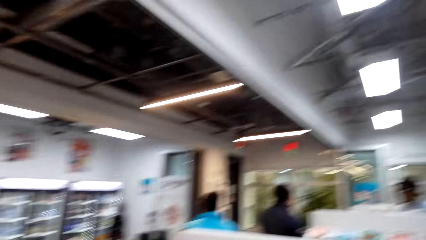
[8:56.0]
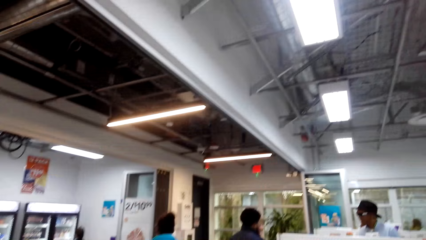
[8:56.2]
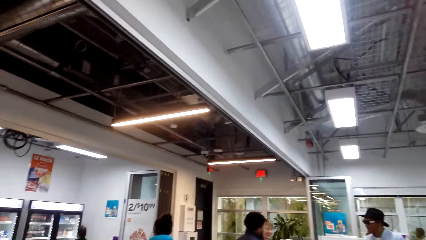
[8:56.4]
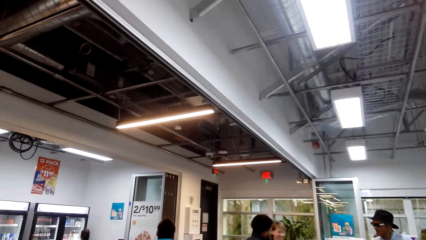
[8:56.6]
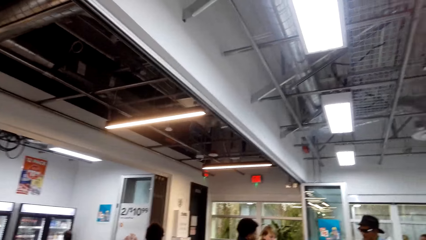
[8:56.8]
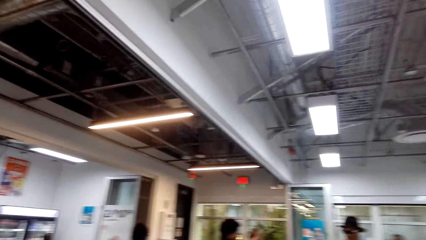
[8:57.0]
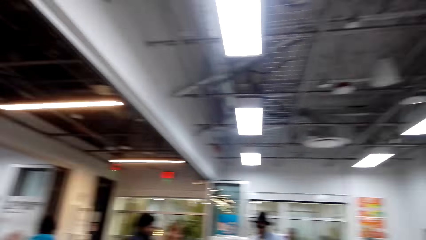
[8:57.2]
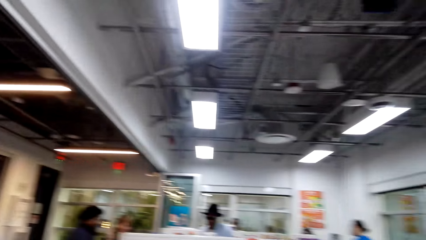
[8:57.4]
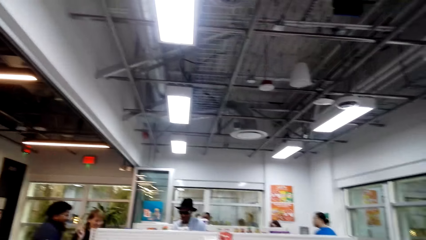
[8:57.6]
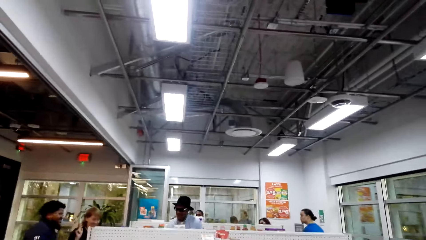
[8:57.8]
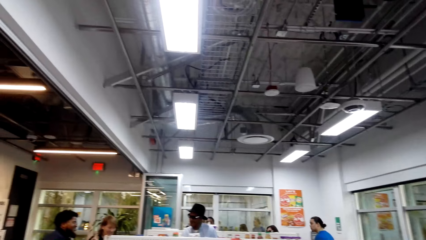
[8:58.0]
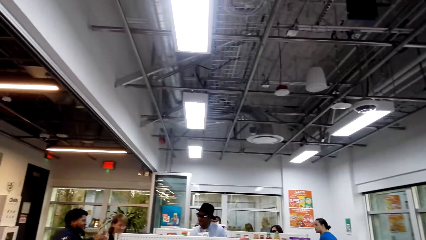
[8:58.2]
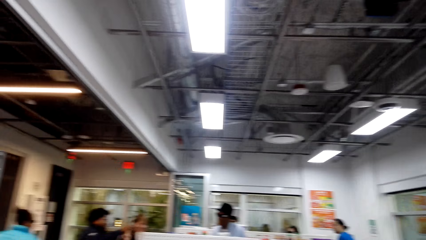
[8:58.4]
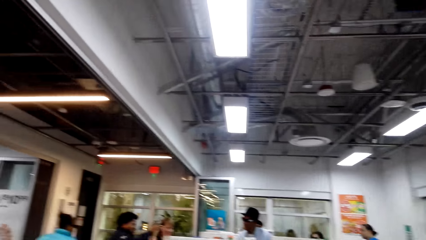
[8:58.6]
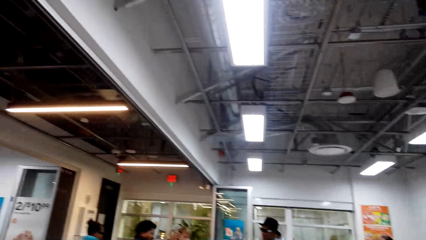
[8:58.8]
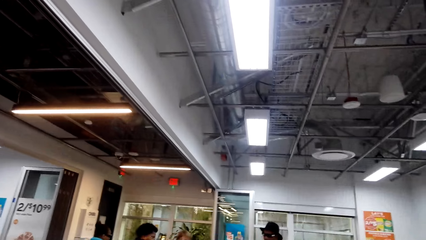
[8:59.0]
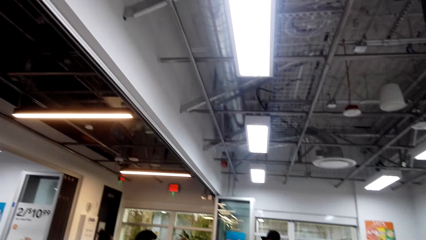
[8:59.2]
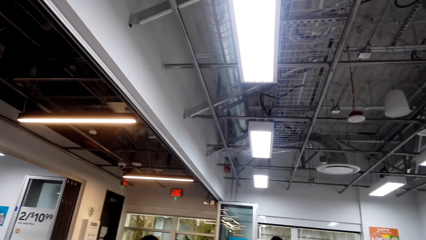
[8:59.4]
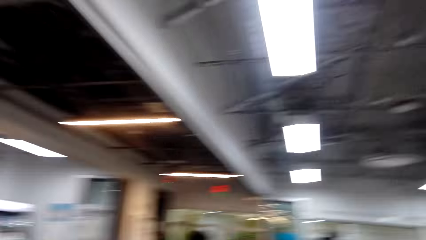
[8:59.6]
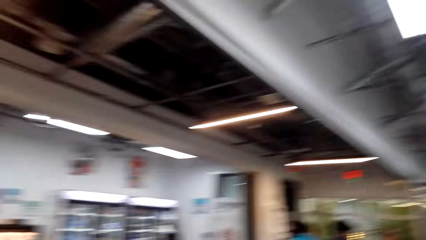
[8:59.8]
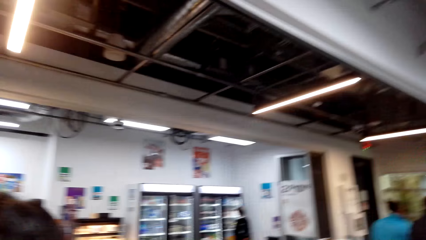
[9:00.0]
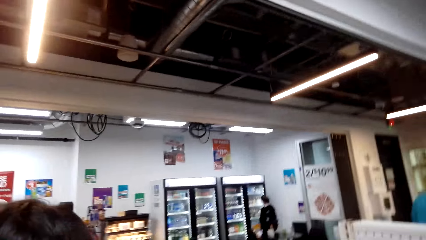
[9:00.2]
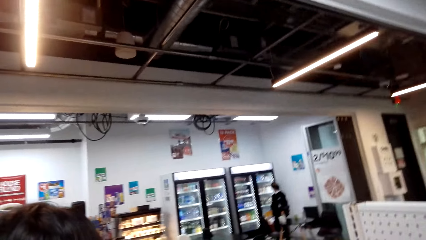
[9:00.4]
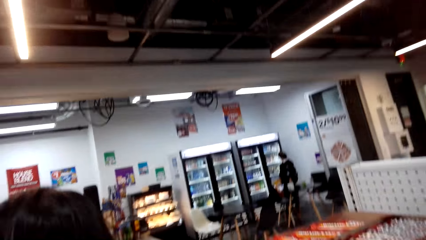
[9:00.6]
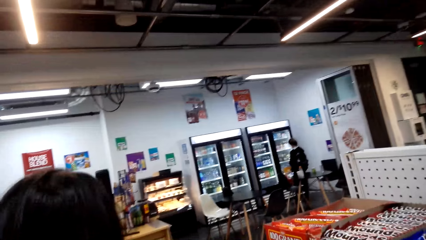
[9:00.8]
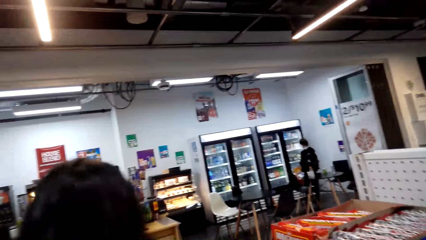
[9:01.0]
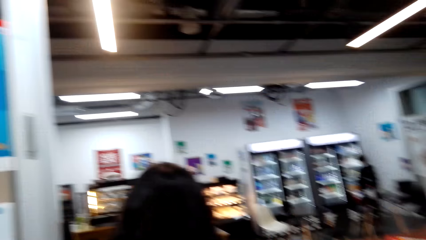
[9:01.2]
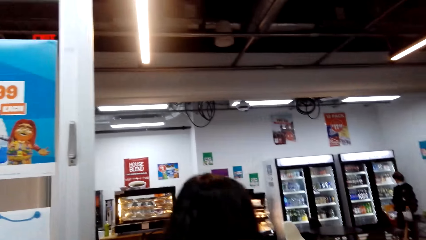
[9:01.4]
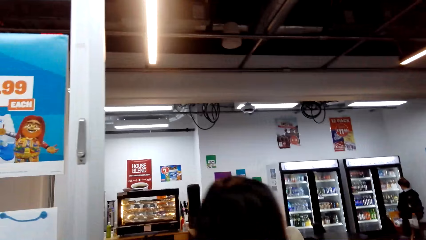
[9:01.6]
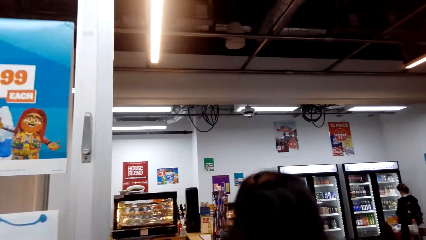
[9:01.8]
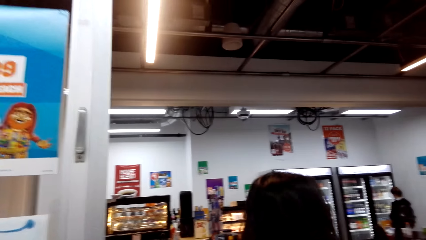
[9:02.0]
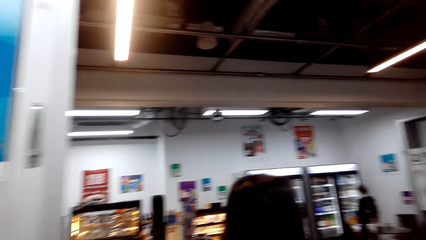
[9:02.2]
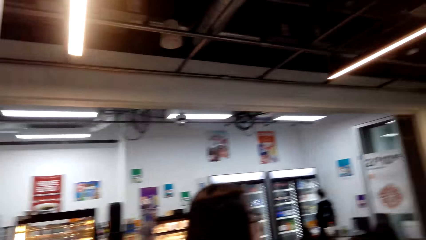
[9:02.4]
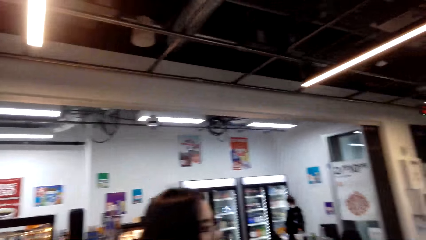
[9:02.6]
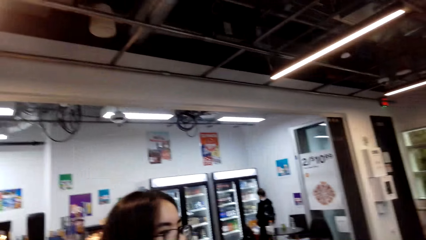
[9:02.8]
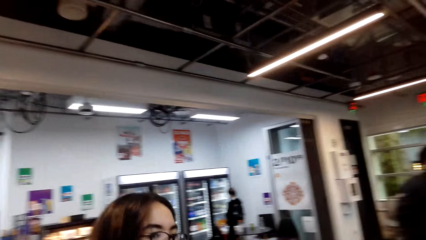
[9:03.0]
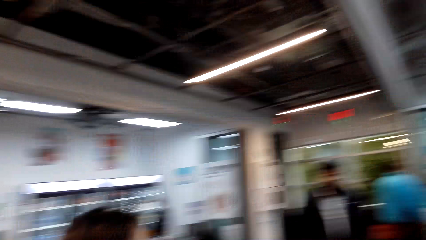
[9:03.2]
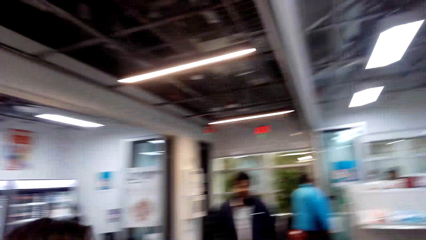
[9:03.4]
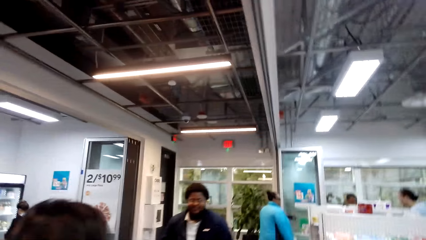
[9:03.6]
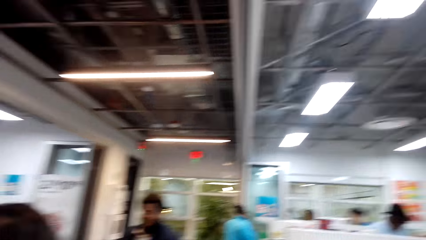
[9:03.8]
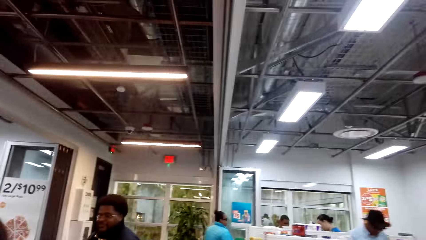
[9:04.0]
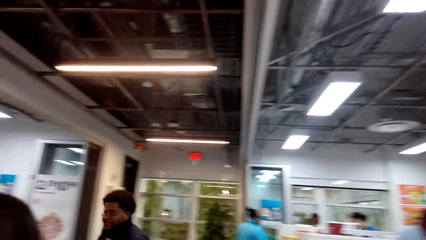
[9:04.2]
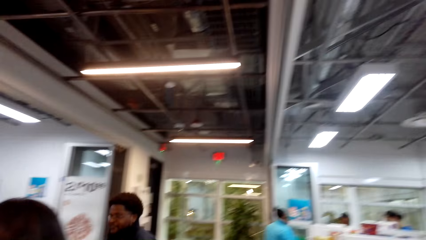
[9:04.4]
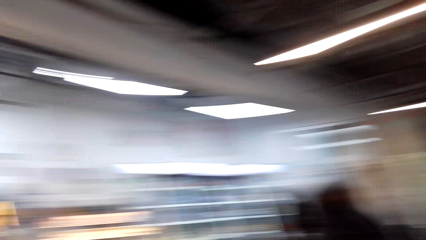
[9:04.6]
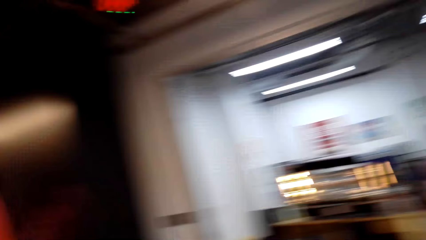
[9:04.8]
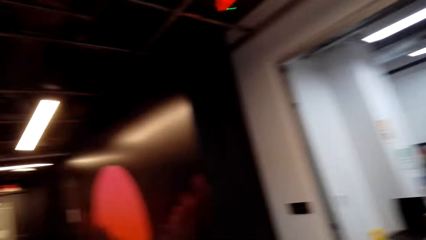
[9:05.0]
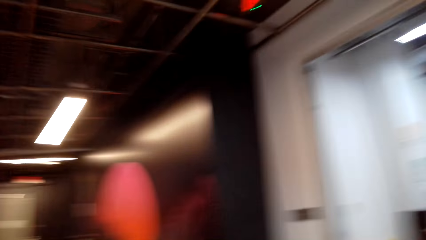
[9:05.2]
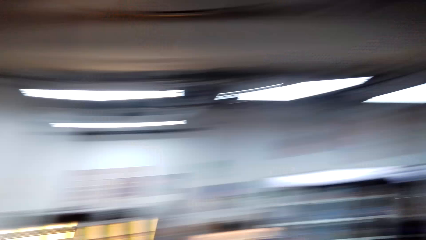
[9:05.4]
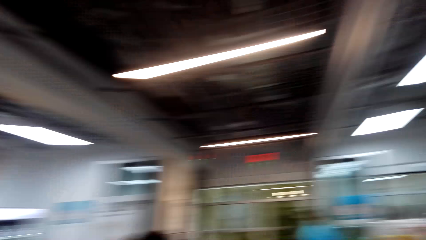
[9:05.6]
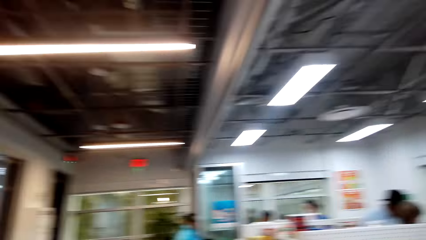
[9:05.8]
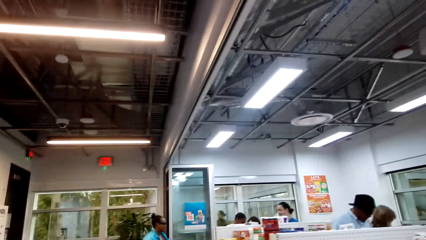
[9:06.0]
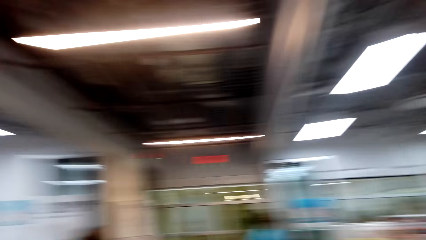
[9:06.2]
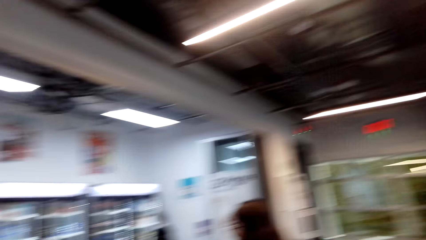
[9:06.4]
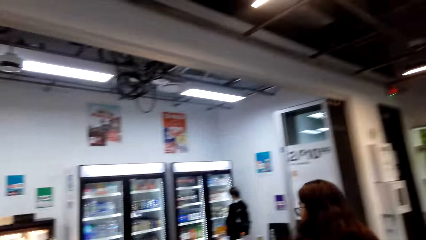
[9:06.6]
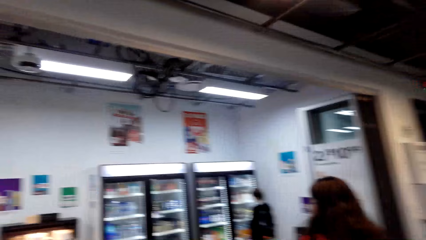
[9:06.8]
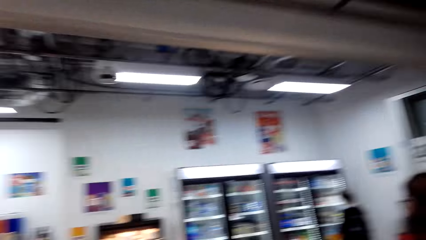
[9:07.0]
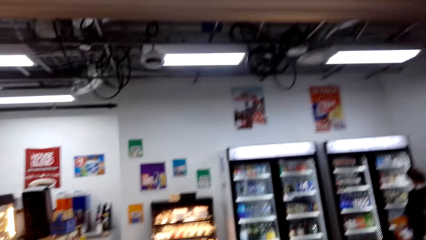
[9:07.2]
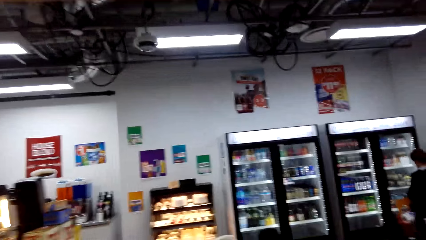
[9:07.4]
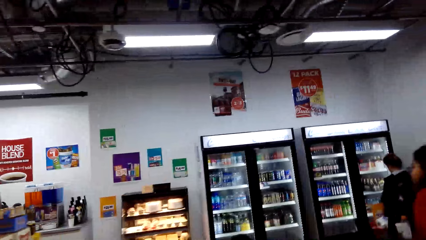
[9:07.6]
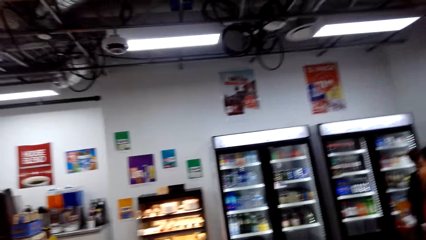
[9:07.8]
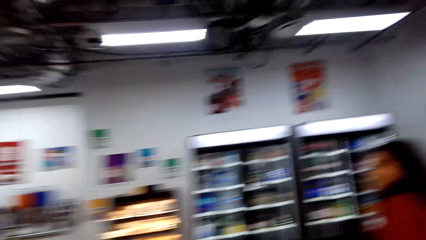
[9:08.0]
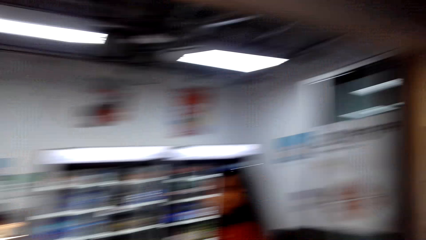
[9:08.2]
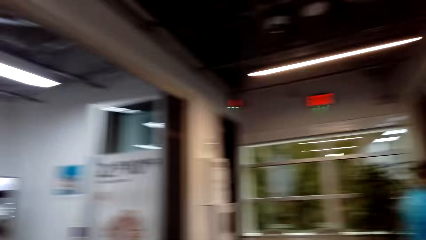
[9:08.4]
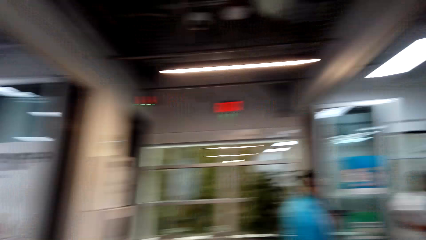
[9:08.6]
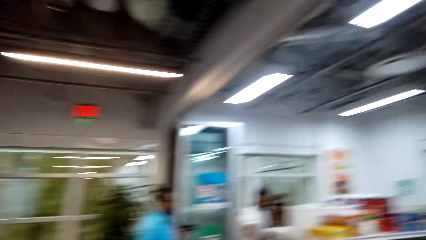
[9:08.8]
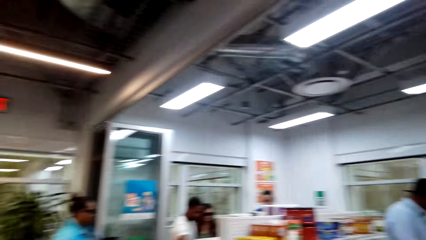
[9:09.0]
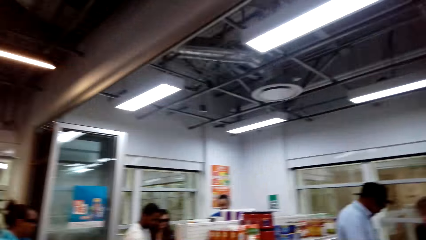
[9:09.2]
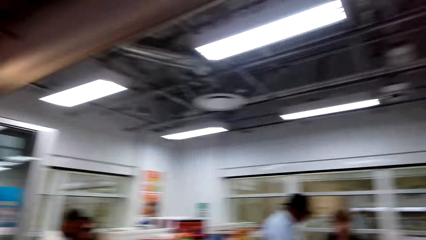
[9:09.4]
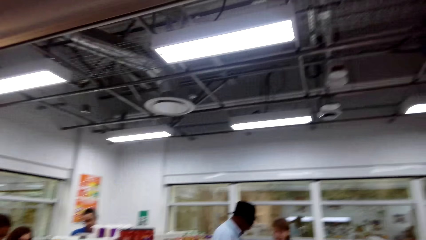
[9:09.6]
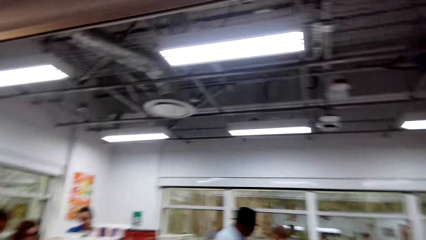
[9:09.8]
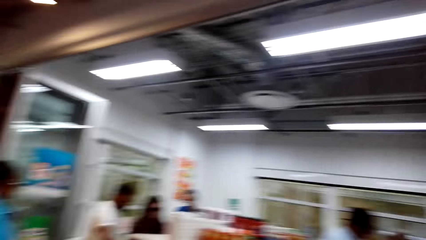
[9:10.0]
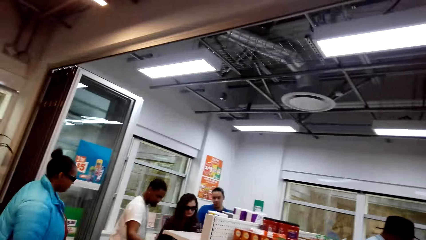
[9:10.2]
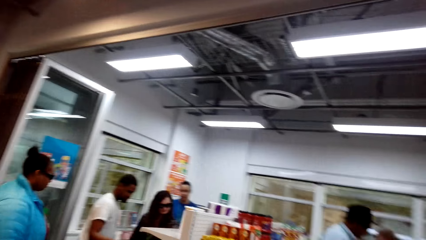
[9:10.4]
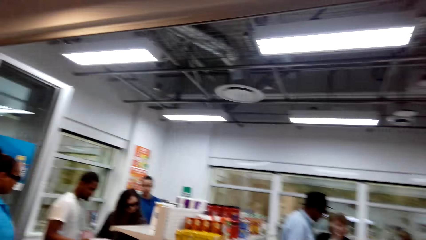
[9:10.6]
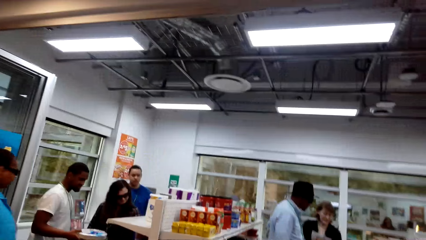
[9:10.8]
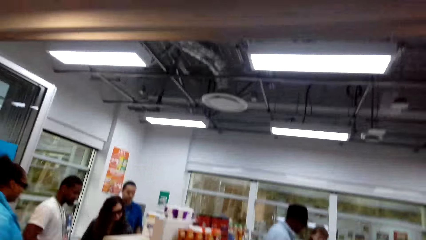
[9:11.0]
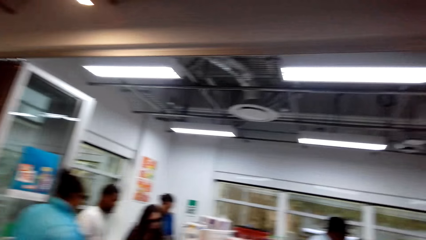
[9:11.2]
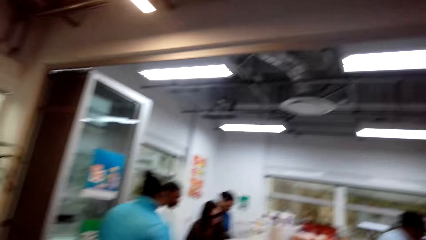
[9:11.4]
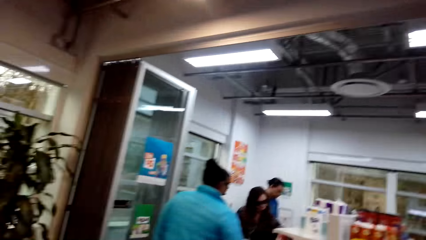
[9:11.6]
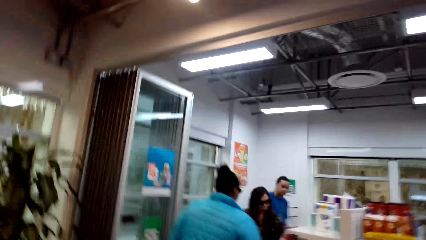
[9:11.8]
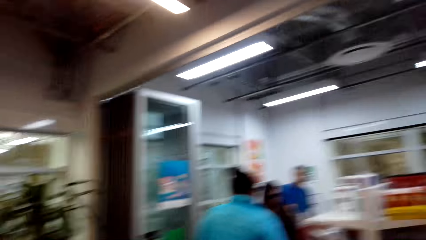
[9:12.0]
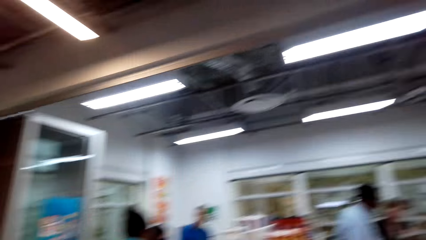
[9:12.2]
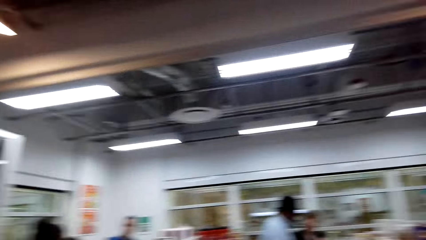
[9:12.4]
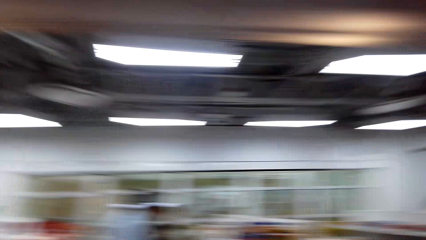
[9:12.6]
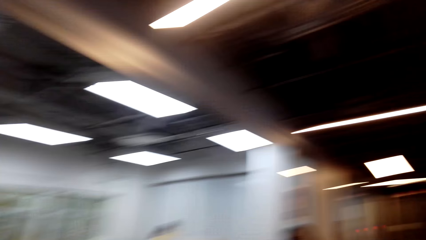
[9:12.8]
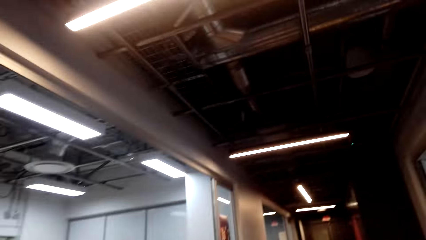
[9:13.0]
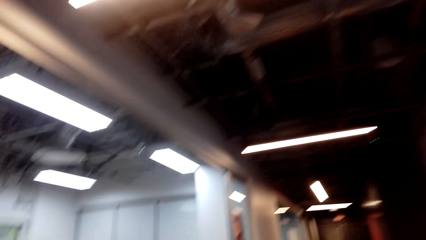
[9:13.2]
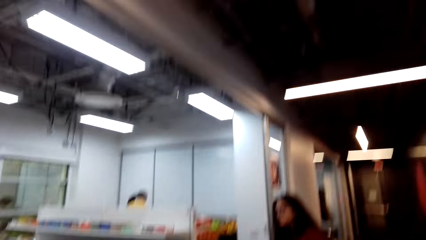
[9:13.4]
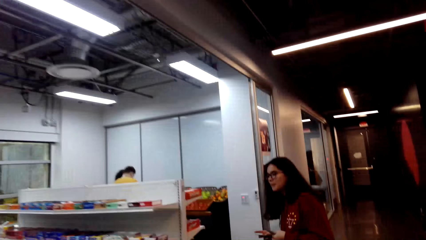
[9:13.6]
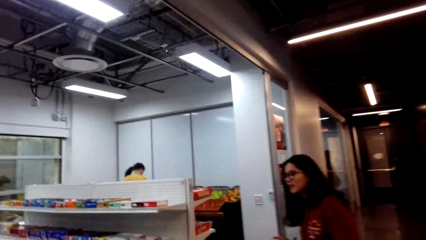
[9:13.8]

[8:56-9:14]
A person talks. The camera wearer walks while talking to the person.
